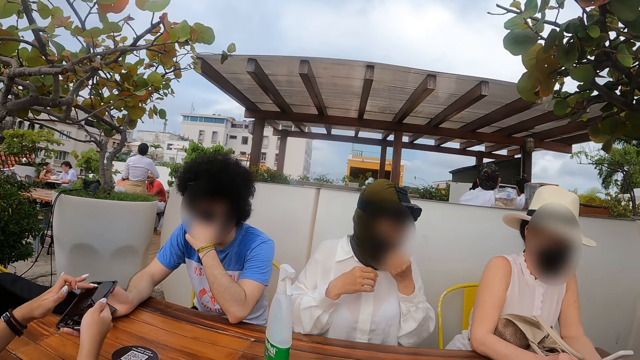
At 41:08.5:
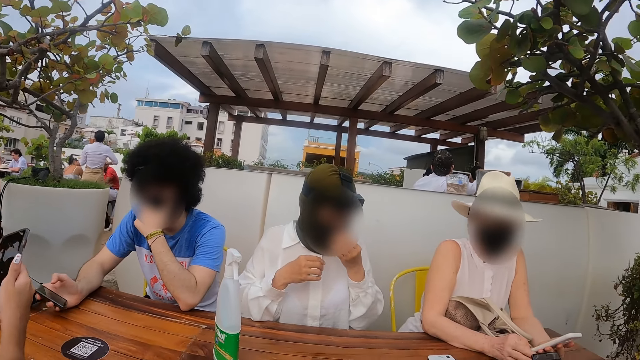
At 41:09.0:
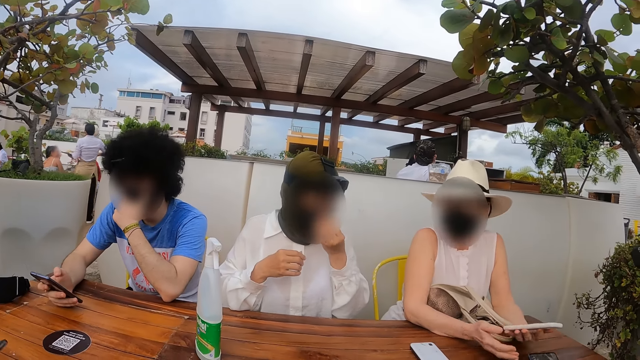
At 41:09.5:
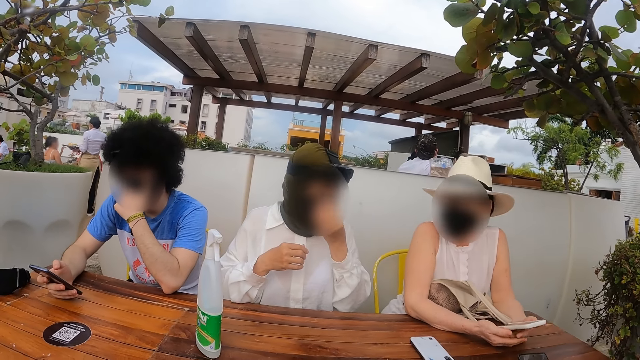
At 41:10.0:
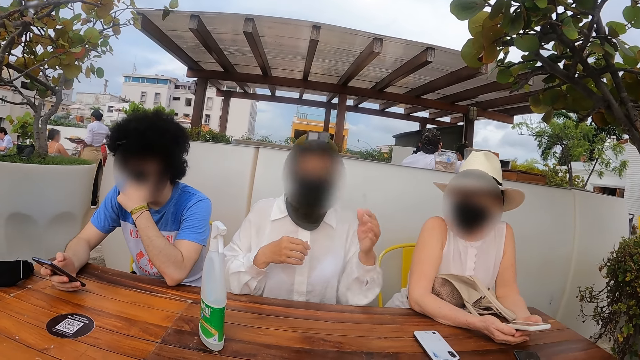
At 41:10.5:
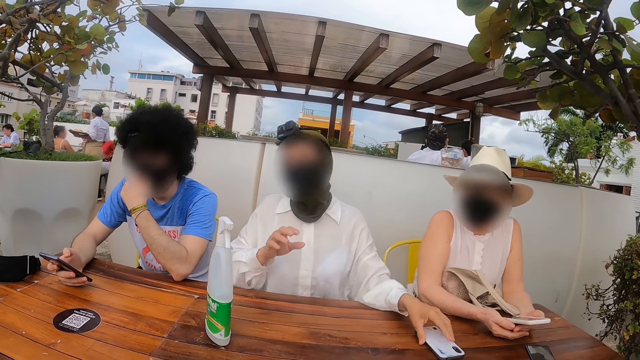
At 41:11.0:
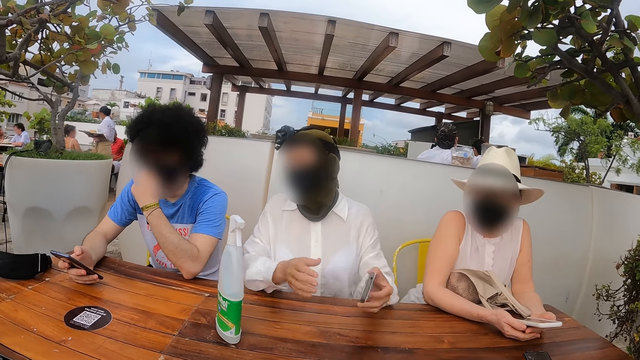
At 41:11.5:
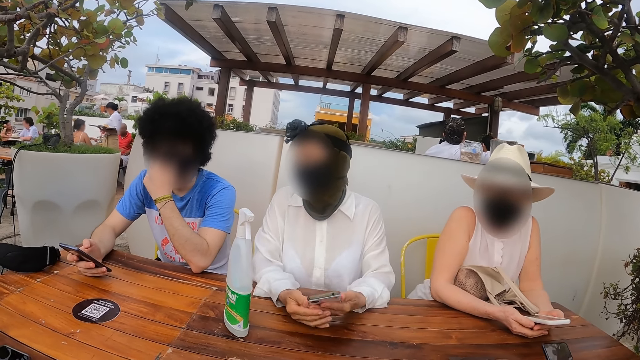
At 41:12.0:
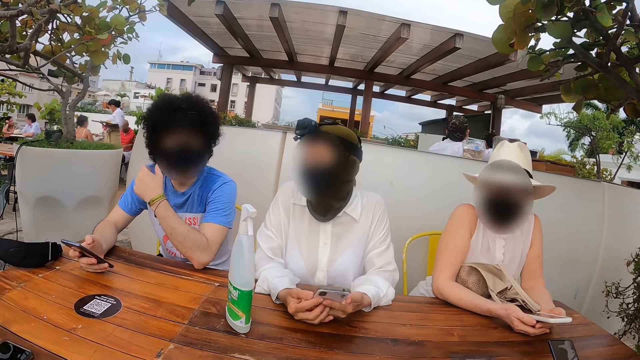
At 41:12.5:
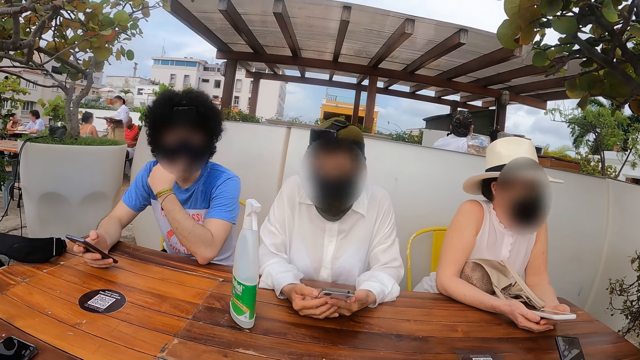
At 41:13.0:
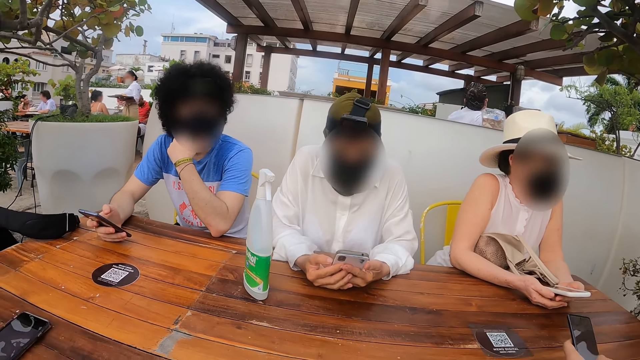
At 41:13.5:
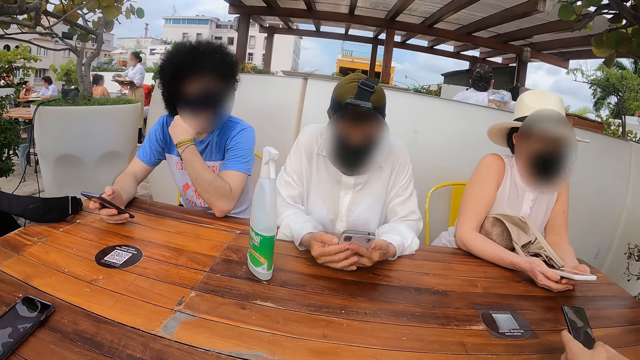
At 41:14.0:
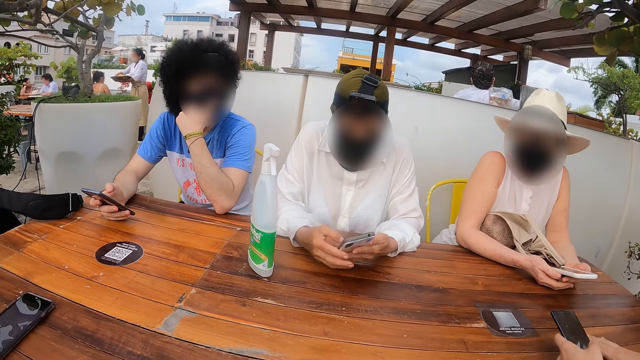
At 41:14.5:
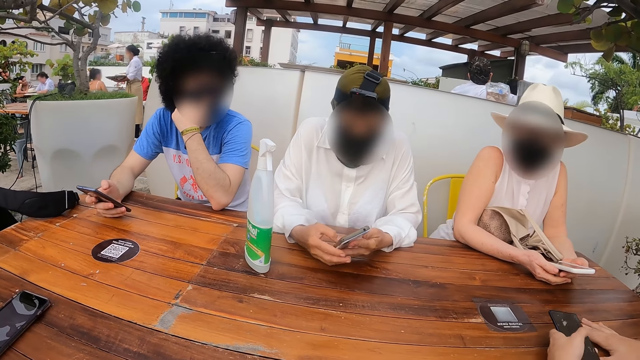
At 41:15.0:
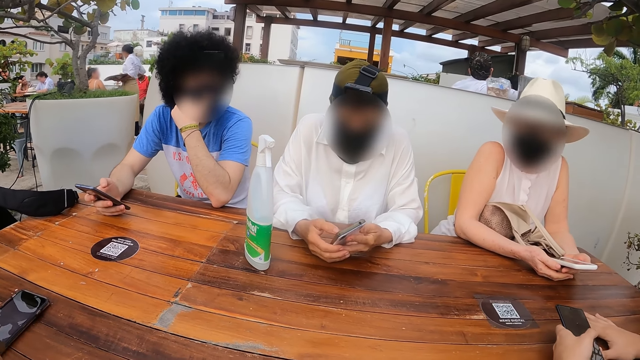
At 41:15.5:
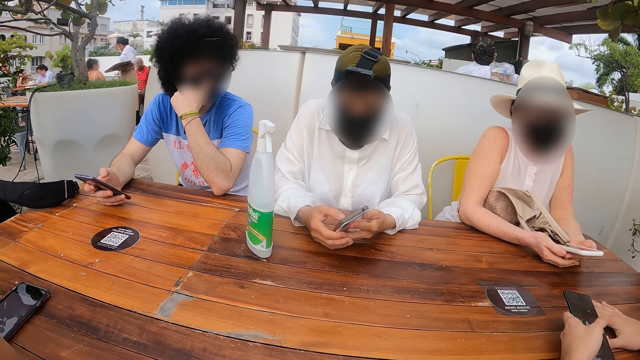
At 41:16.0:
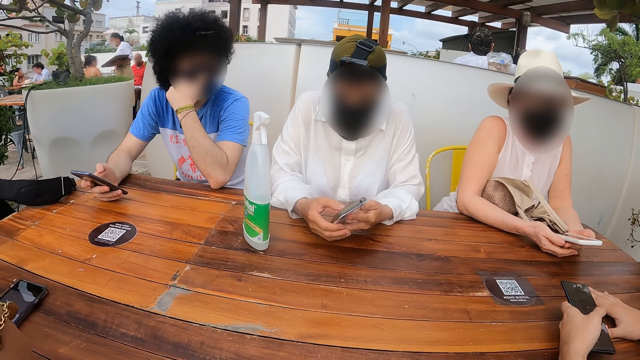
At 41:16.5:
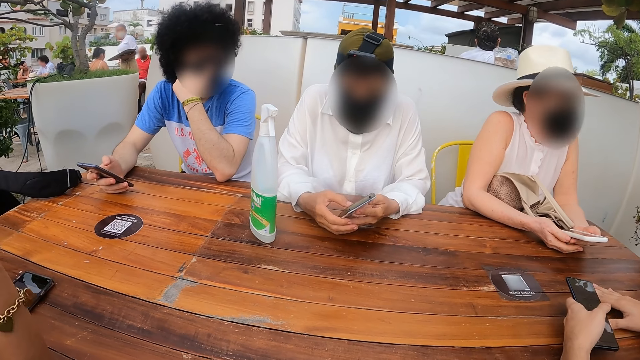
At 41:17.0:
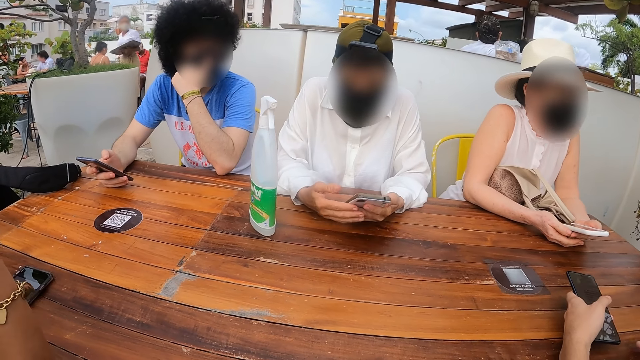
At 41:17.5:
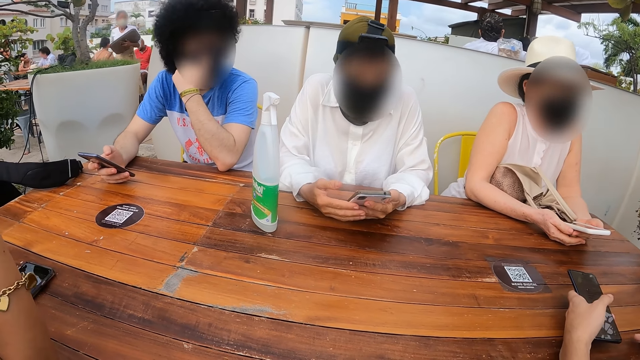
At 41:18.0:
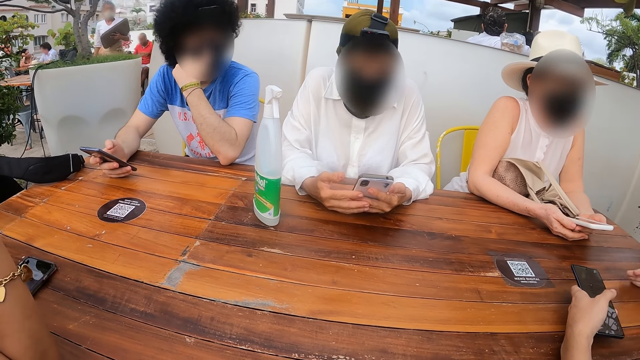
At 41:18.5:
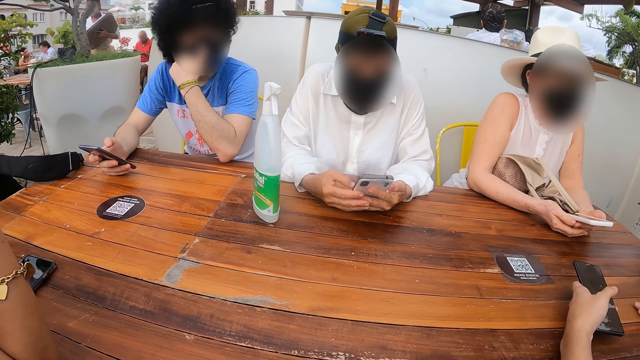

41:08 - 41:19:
A woman picks up a phone from the table. The woman uses the phone.

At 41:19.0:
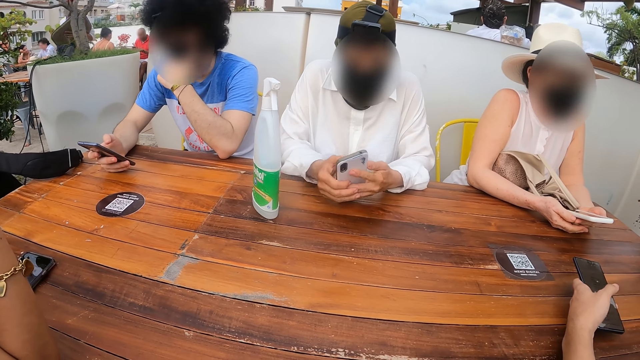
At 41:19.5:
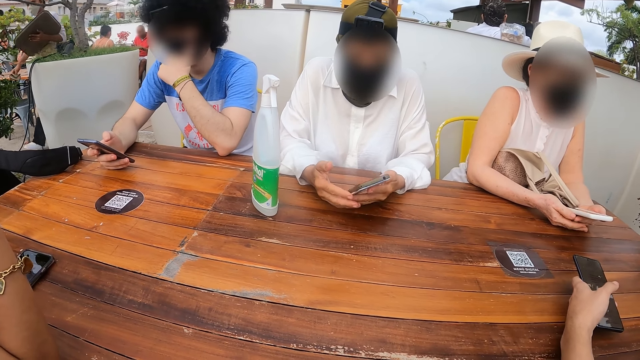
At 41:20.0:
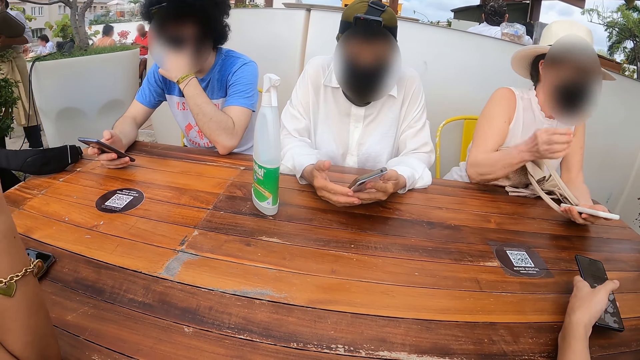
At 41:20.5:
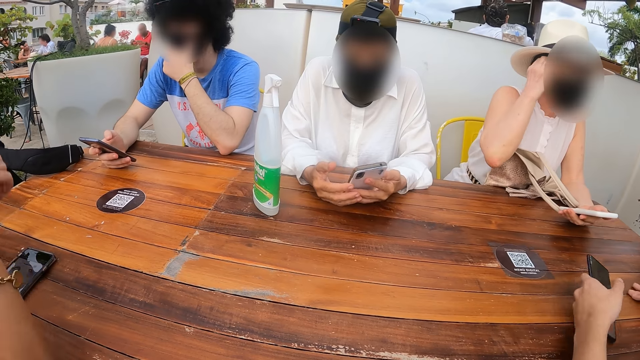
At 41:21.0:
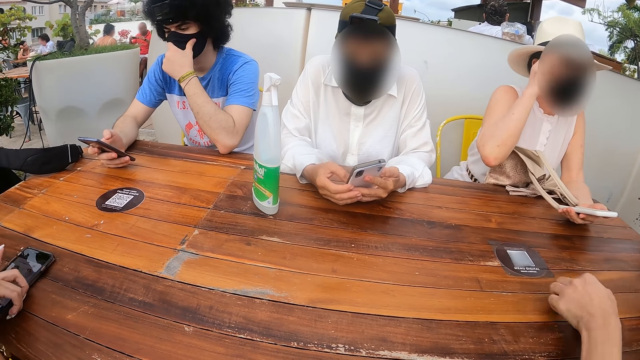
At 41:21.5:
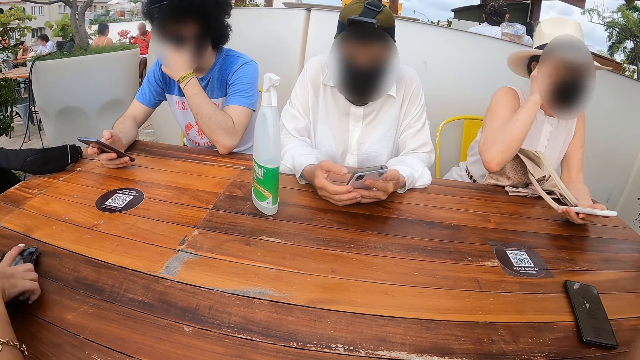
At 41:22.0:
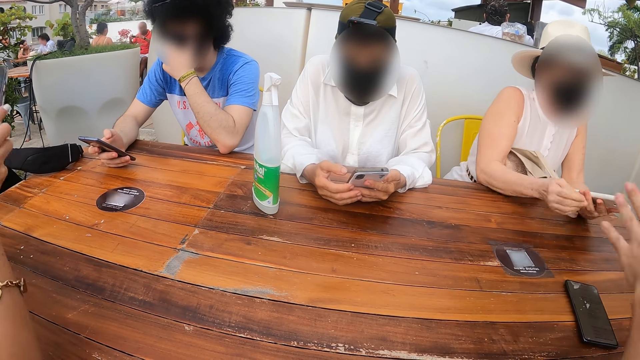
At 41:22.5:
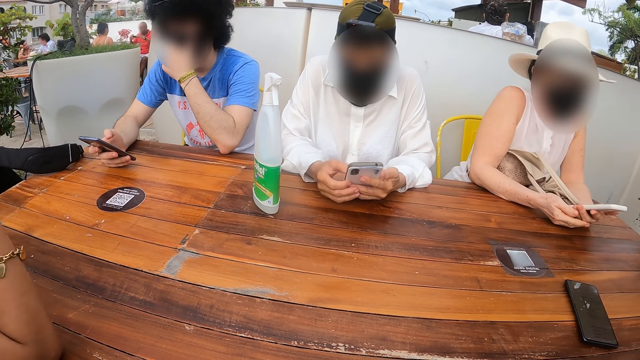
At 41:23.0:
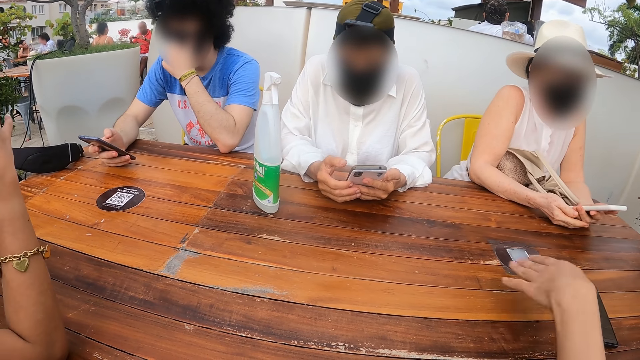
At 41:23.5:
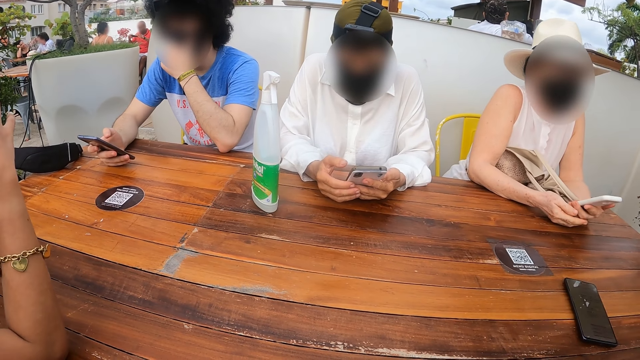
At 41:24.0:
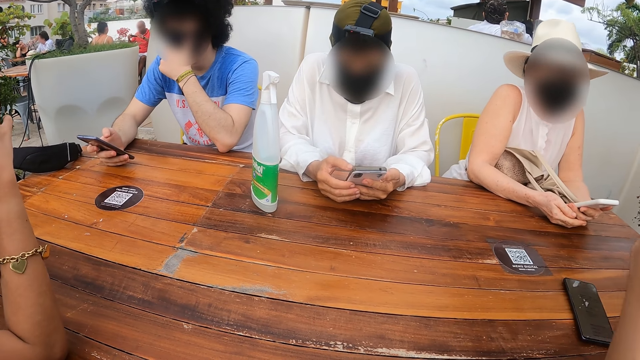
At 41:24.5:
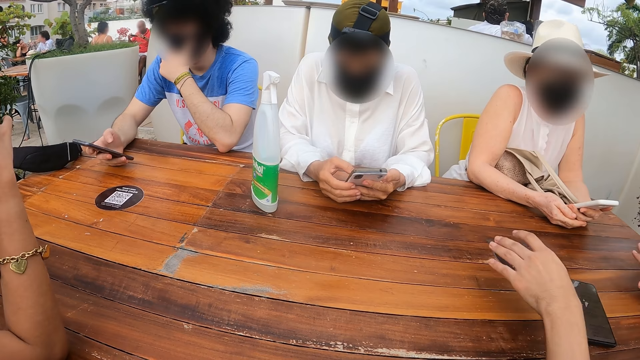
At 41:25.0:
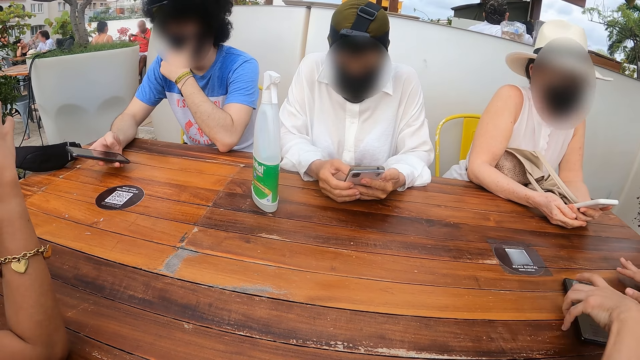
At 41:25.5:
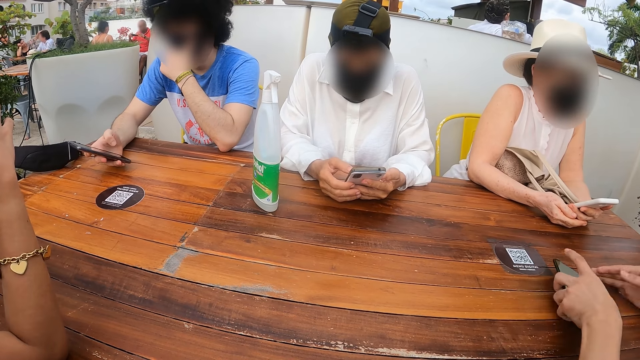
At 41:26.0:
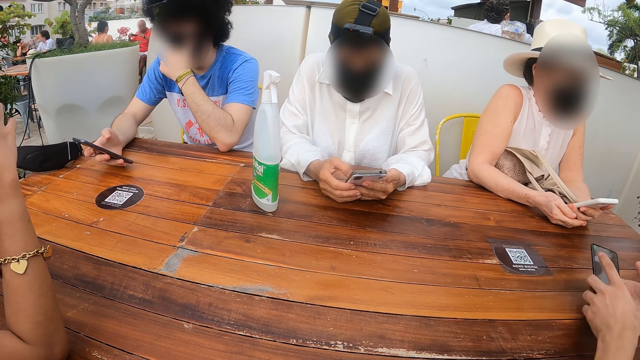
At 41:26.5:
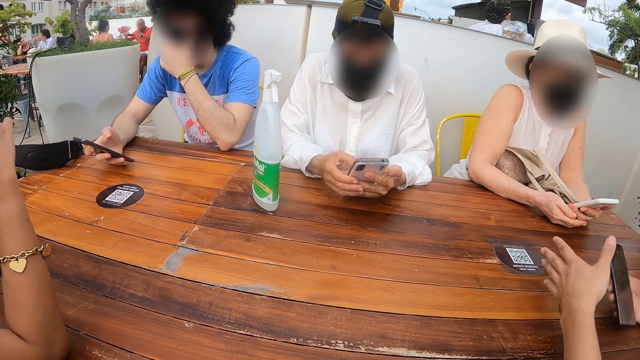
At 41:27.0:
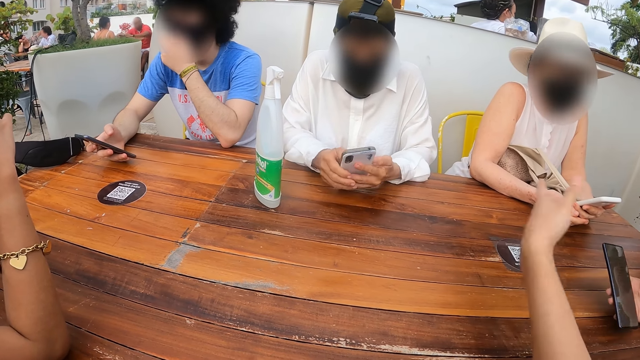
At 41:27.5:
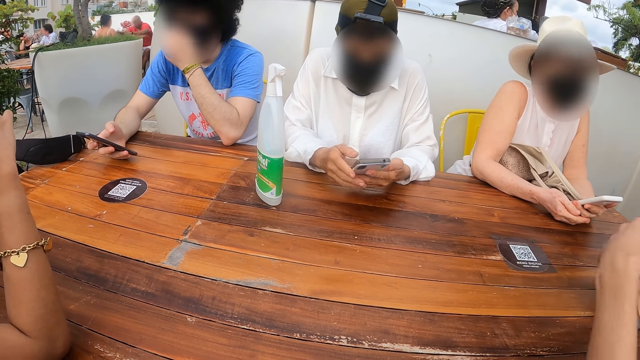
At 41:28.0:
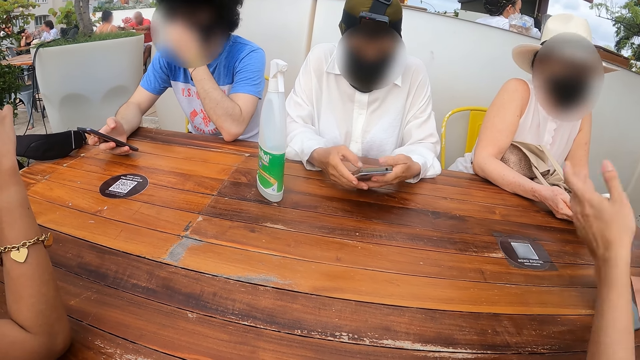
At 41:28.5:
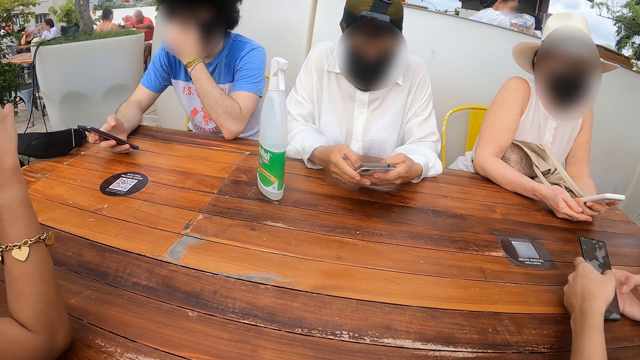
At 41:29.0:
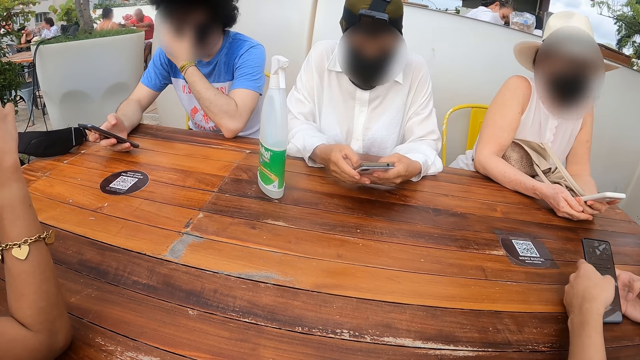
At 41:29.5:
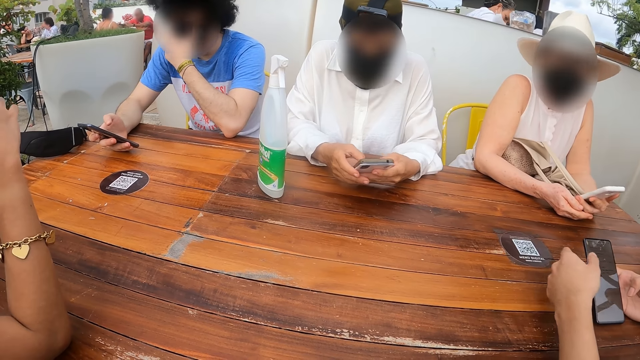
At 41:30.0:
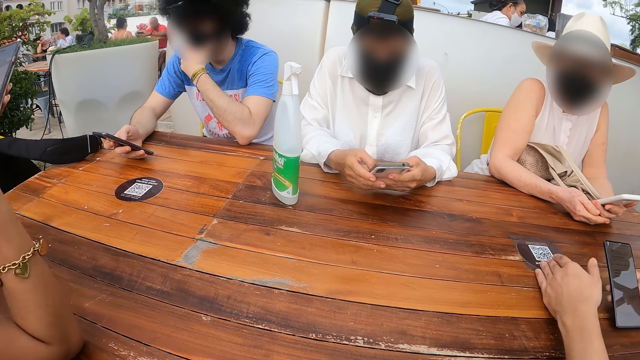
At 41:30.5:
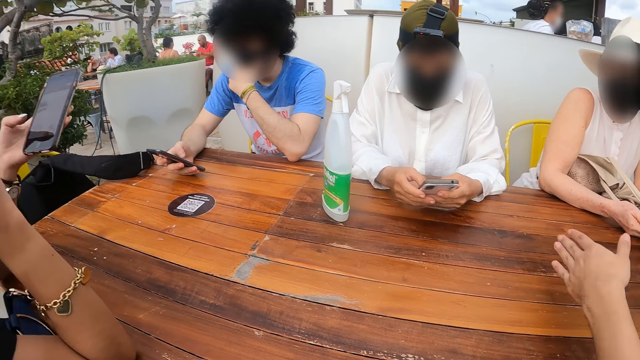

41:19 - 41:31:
A woman picks up a phone from the table. The woman uses the phone. A man picks up a phone from the table. The man uses the phone.
